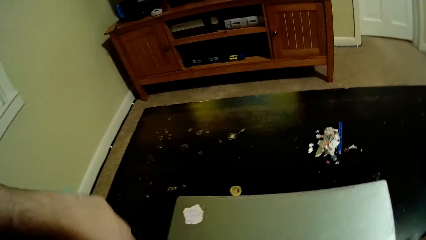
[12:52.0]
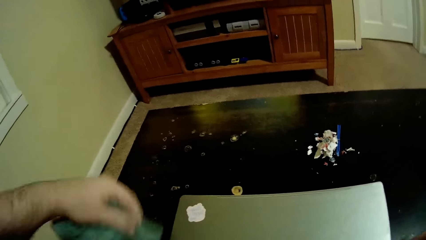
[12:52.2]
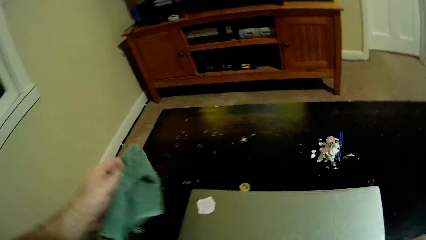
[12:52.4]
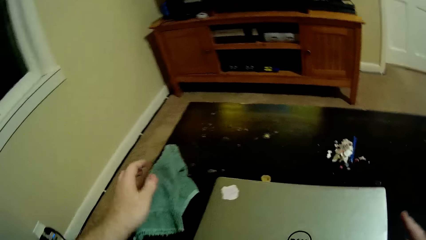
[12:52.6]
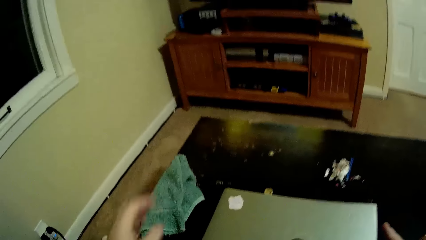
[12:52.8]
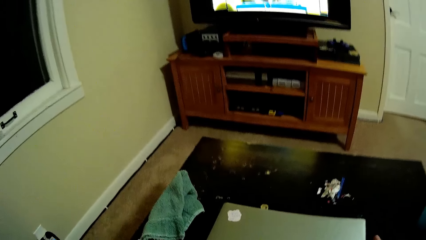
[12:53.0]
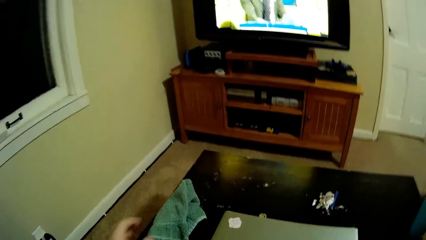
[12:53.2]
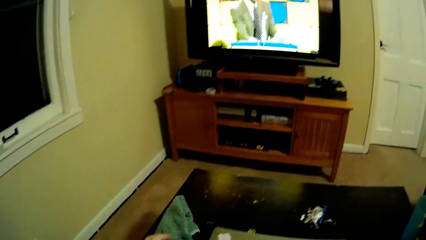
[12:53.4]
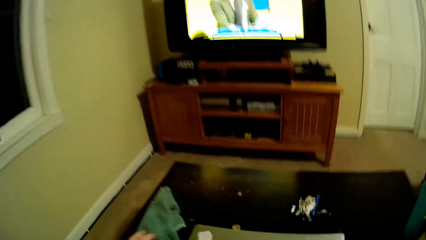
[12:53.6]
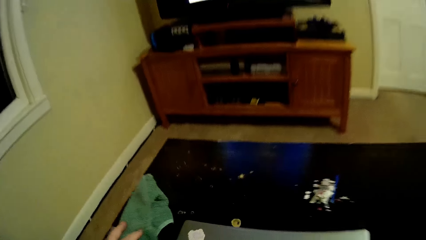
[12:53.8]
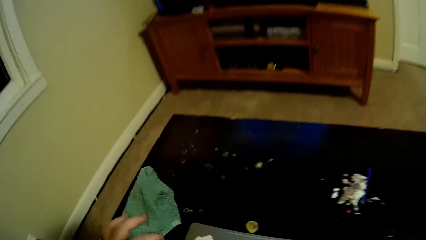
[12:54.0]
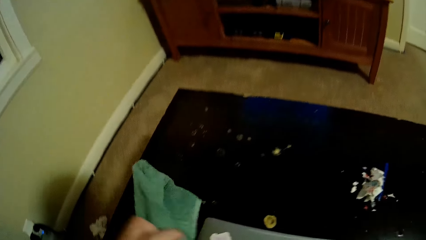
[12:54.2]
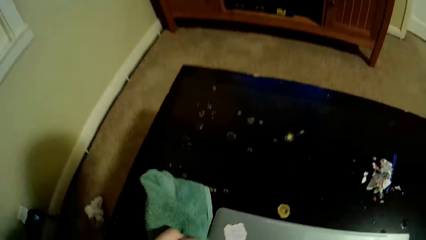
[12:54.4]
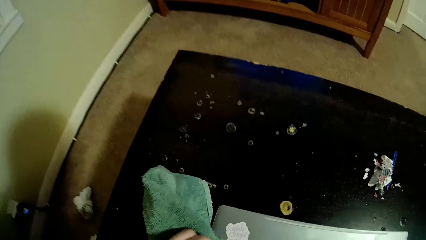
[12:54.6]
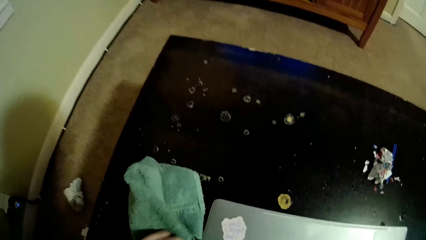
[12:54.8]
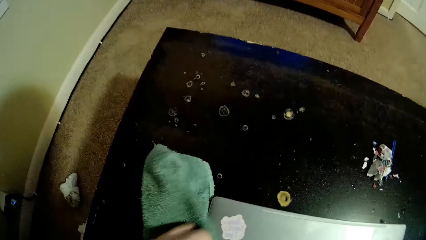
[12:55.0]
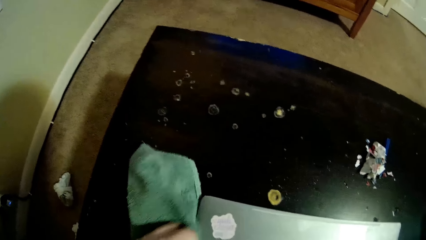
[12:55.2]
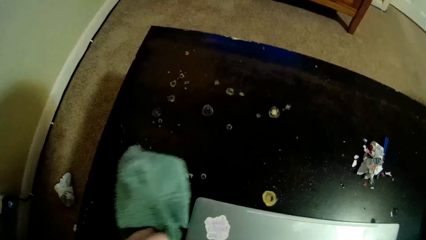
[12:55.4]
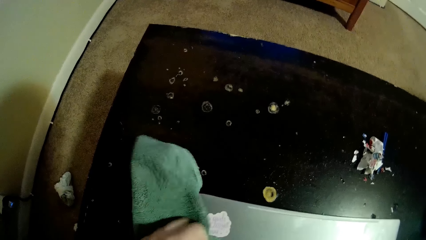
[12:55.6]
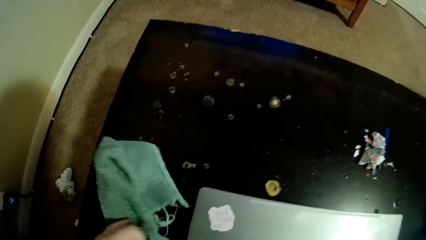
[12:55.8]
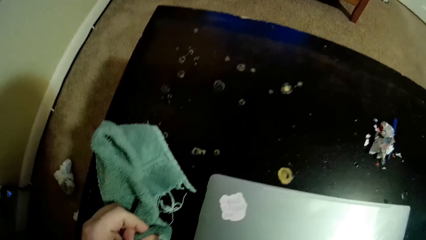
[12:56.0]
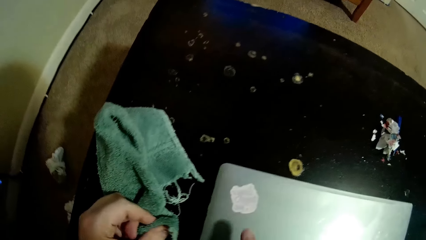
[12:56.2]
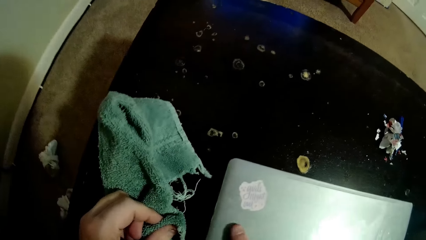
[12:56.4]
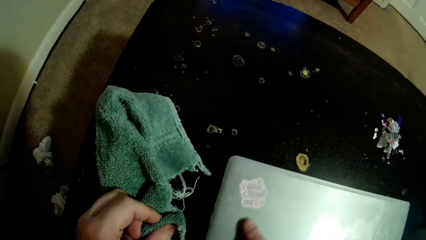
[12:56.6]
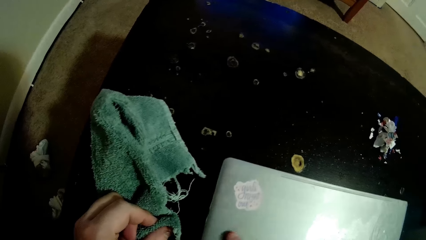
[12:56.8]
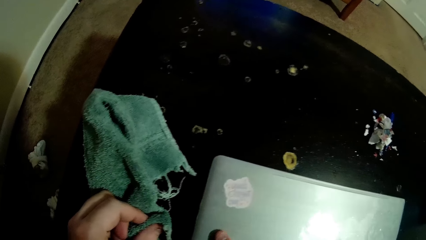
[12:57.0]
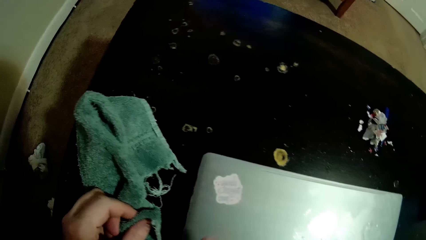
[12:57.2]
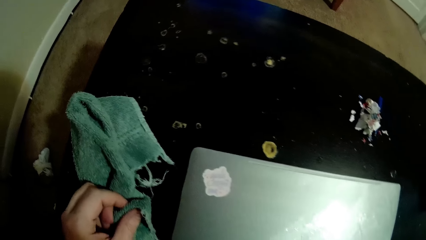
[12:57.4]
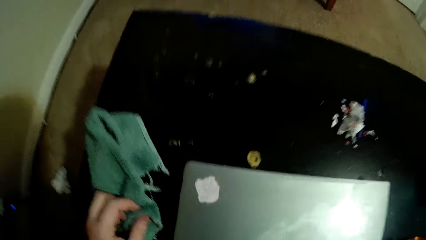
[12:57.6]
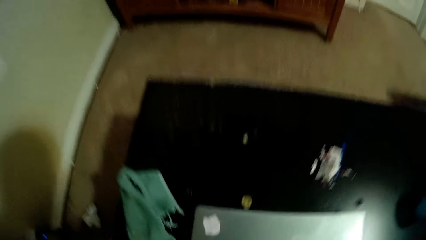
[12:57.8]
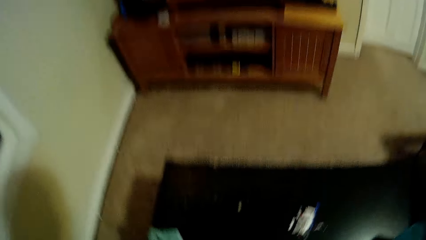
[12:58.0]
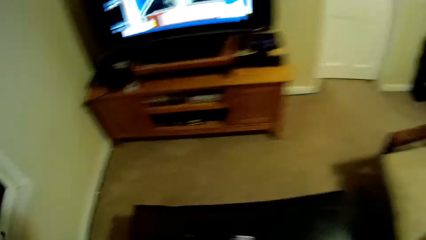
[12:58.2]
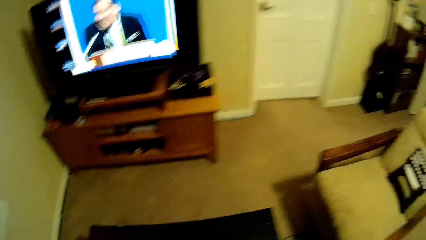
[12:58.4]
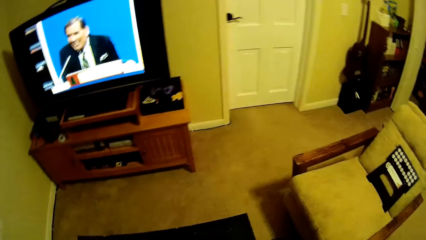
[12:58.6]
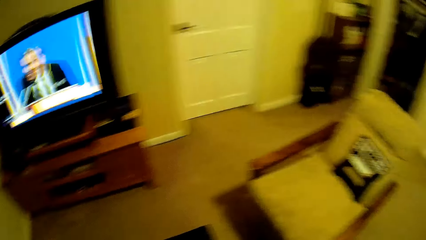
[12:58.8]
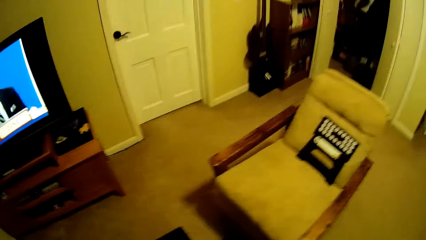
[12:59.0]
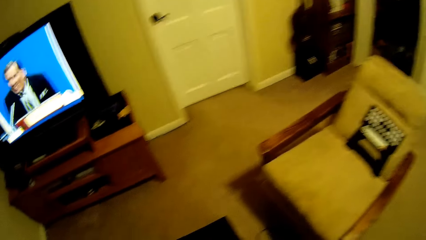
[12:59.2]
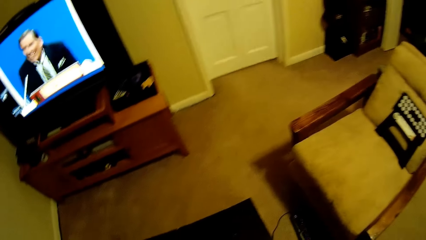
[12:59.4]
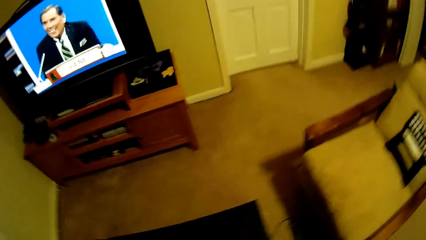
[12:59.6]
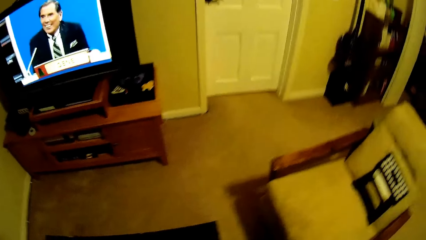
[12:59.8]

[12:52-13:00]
The camera wearer wipes the liquid with the hand towel. He puts the towel on the table. He wipes the laptop with the towel. He touches the laptop with his hand. He rubs the finger on the laptop.

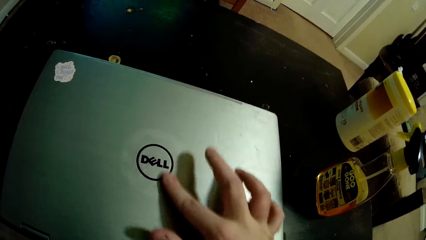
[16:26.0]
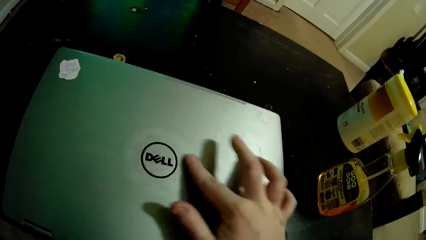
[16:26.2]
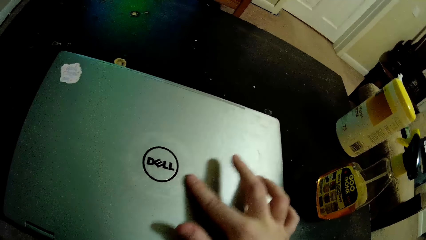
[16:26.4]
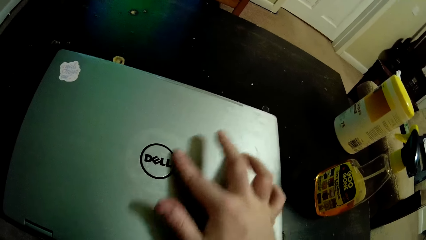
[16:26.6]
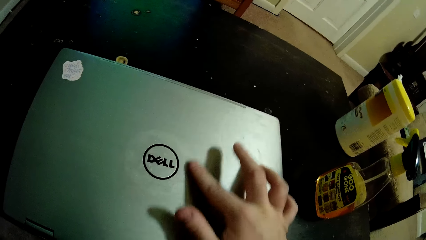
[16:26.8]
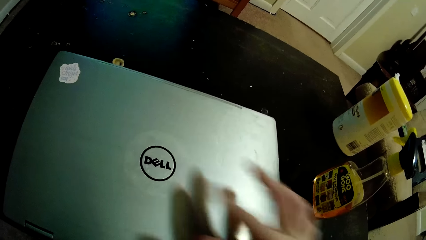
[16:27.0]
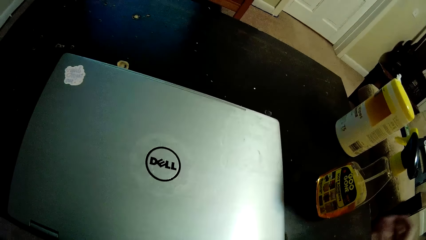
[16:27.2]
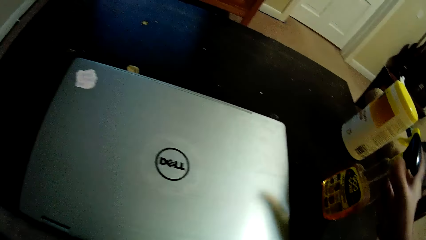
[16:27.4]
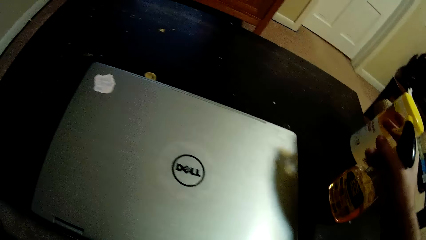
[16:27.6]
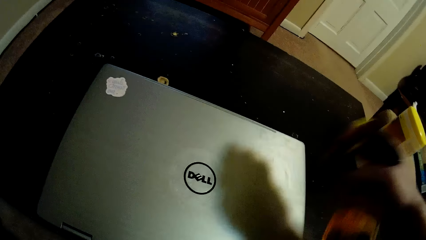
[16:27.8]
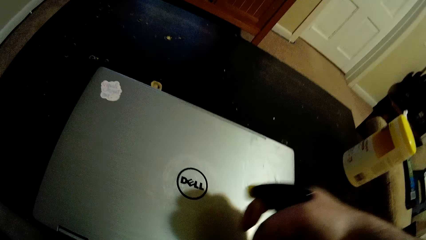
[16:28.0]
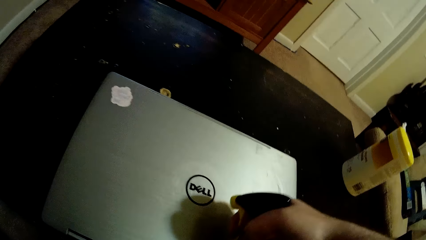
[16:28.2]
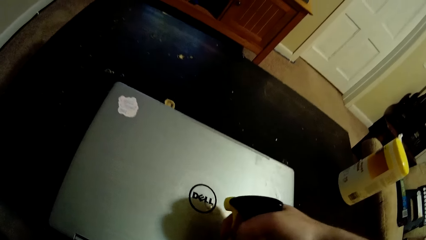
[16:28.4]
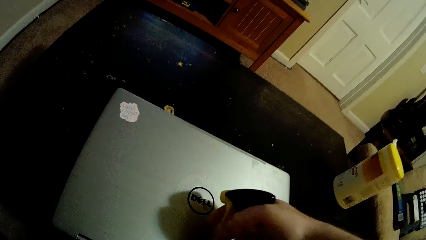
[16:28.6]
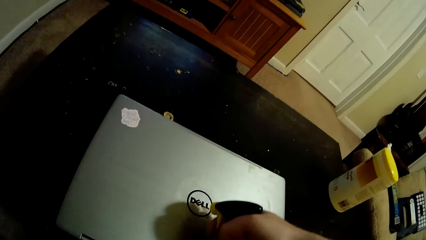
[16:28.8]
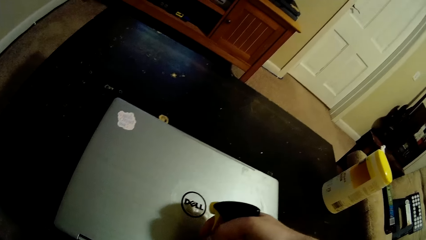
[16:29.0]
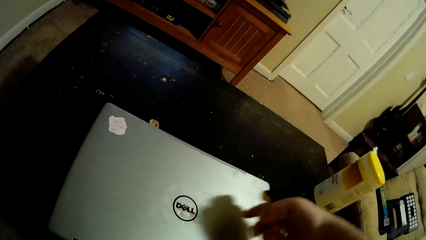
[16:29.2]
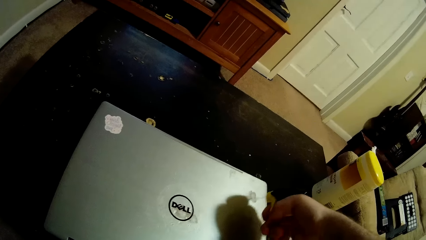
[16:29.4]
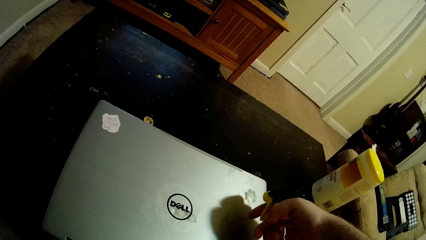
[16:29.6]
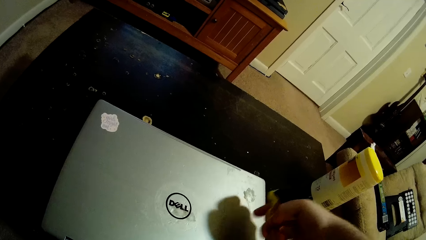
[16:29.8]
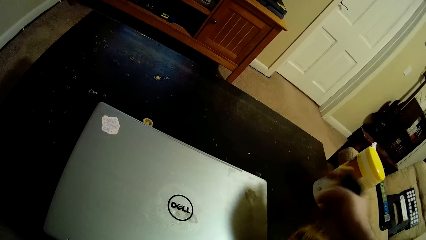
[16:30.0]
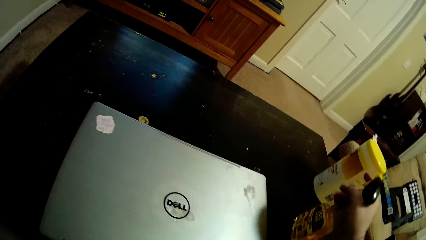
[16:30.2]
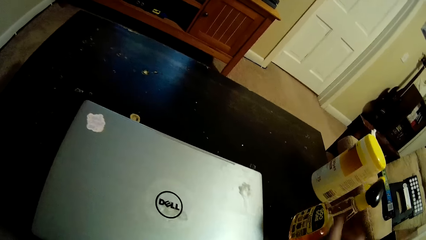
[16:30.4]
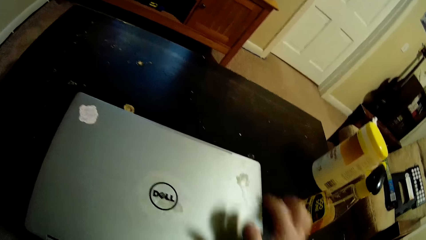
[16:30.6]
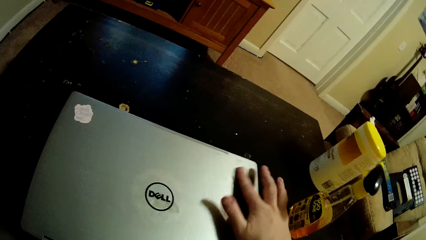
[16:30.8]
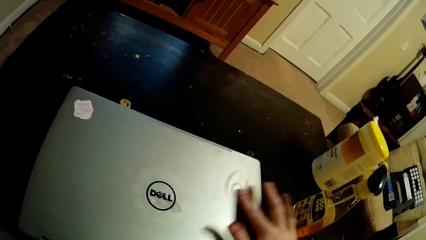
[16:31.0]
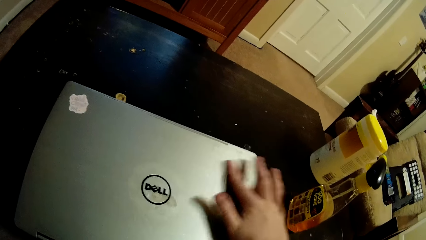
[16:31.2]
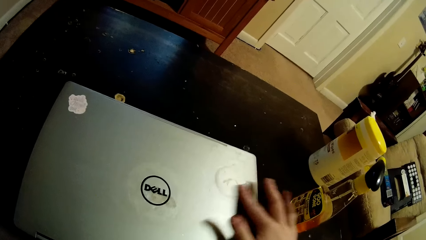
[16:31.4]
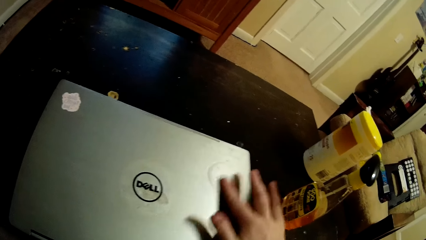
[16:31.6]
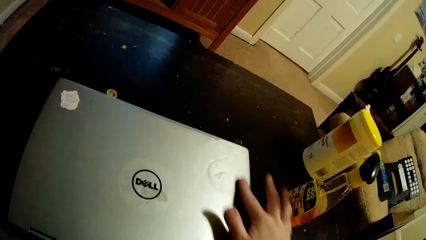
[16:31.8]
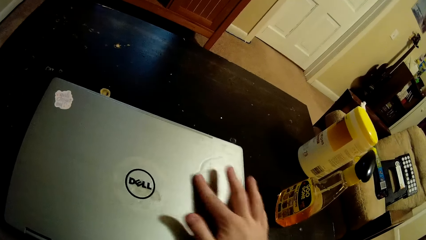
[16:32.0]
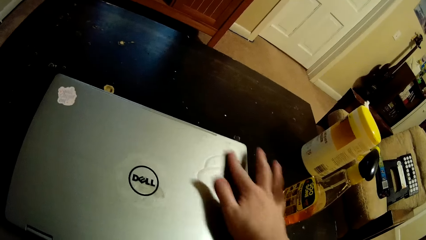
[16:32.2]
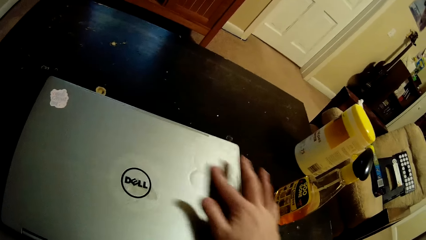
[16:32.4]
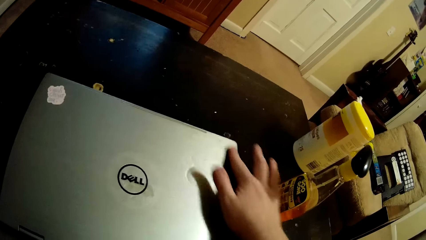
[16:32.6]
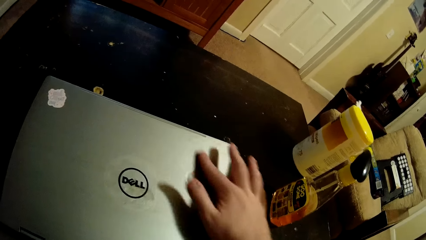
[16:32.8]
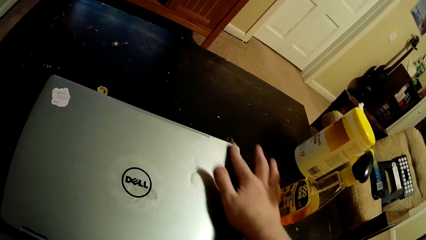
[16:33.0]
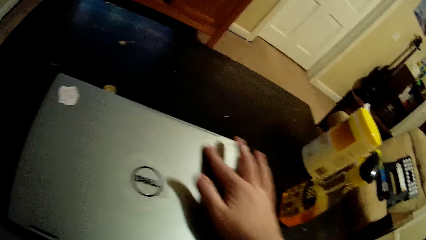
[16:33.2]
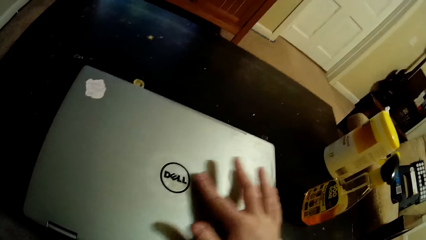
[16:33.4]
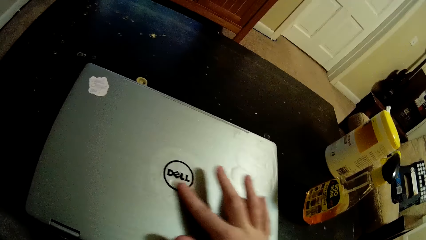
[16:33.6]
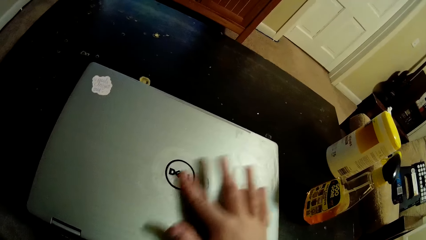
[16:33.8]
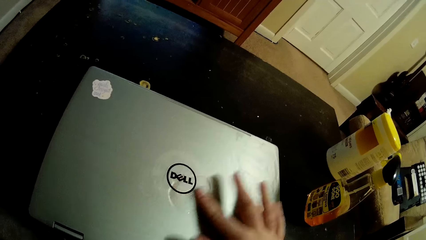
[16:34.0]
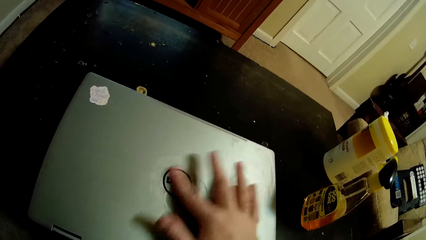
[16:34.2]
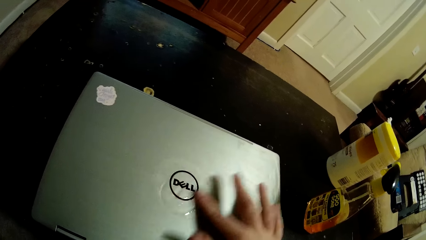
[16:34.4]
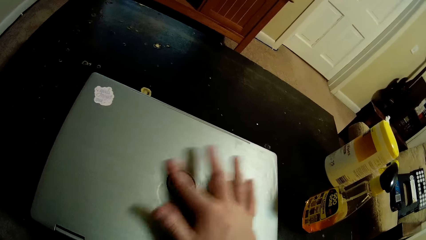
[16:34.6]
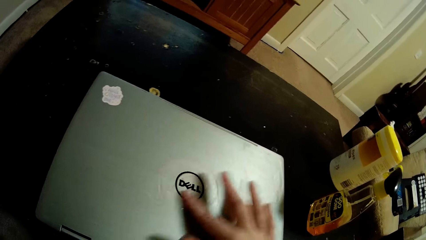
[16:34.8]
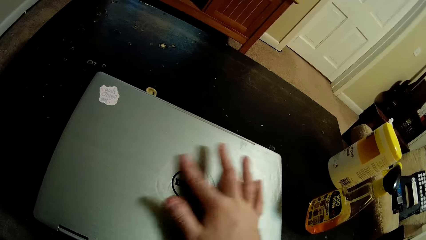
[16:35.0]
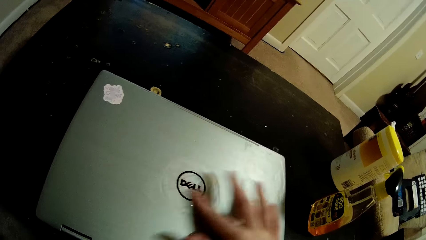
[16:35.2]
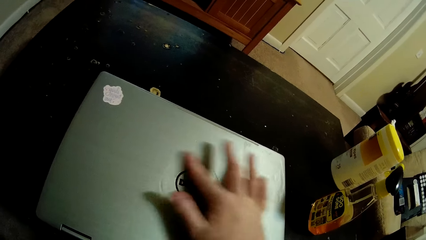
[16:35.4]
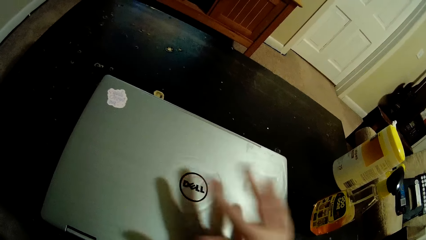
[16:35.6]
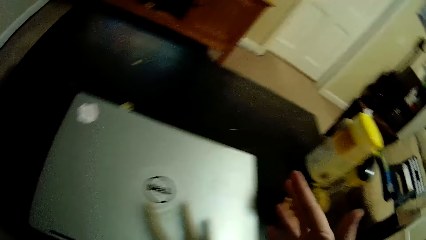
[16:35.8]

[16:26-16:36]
The camera wearer takes the spray bottle. He pours the adhesive remover on the laptop. He sprays the liquid on the laptop. He puts the adhesive remover on the table. He spreads the adhesive remover on the laptop with his right hand.
